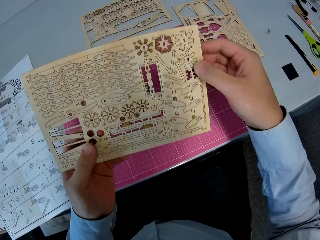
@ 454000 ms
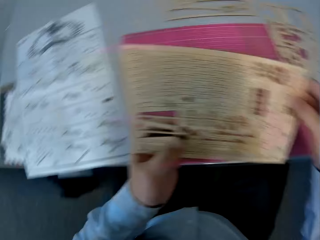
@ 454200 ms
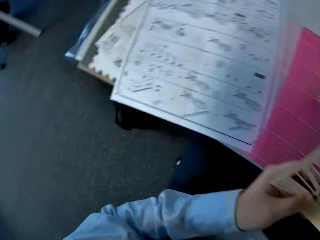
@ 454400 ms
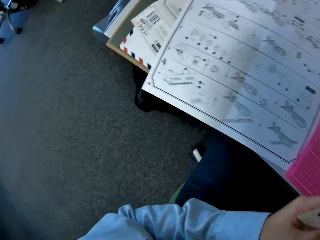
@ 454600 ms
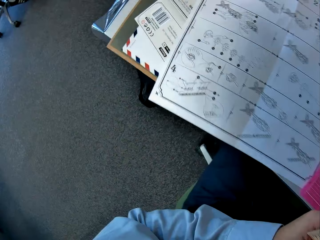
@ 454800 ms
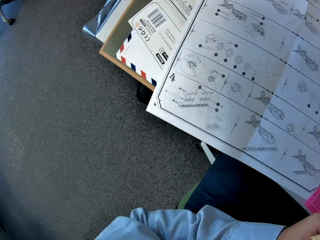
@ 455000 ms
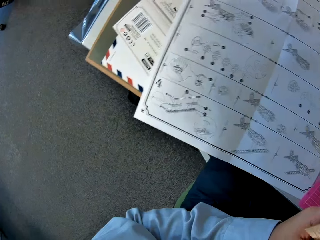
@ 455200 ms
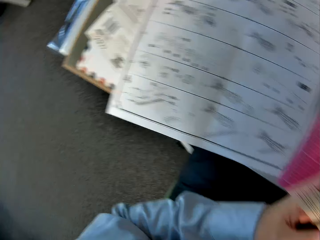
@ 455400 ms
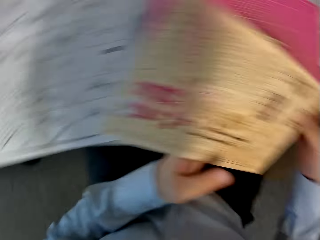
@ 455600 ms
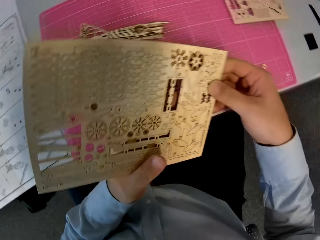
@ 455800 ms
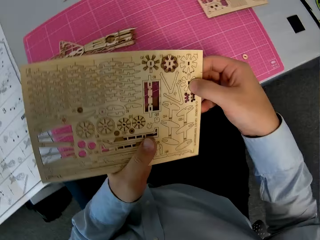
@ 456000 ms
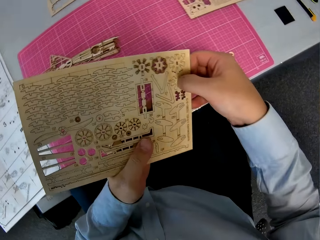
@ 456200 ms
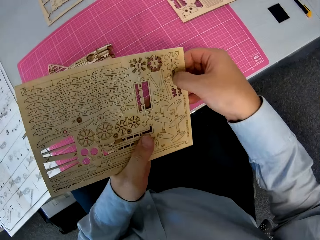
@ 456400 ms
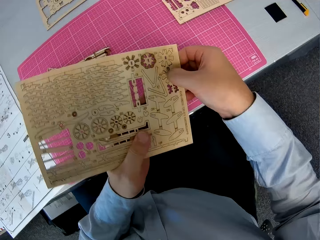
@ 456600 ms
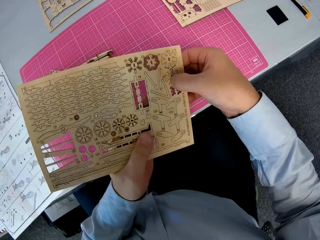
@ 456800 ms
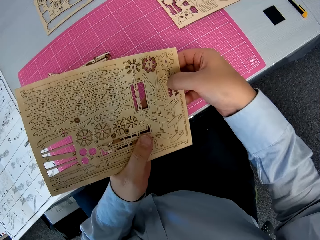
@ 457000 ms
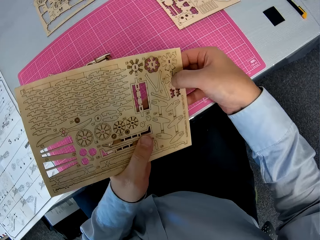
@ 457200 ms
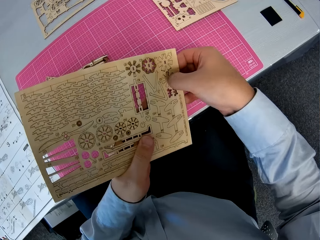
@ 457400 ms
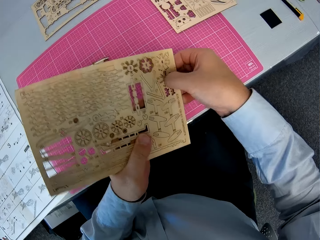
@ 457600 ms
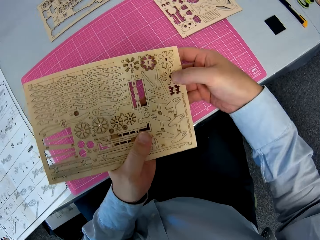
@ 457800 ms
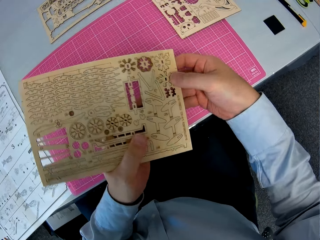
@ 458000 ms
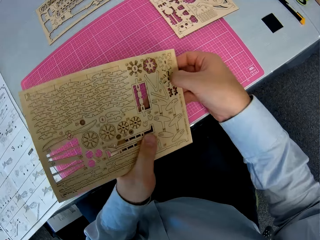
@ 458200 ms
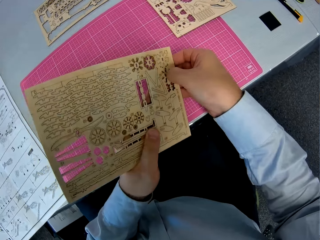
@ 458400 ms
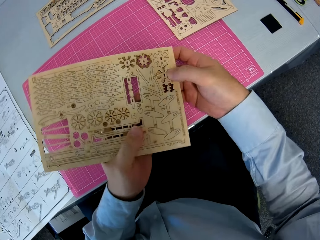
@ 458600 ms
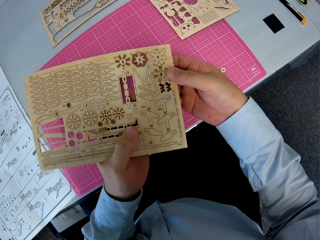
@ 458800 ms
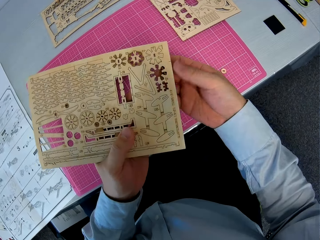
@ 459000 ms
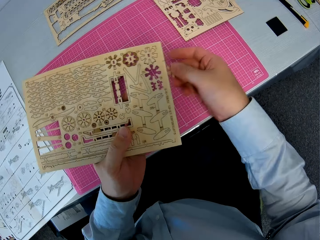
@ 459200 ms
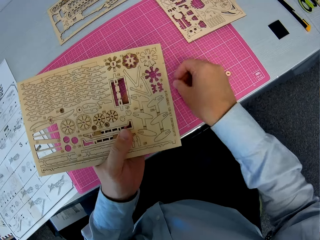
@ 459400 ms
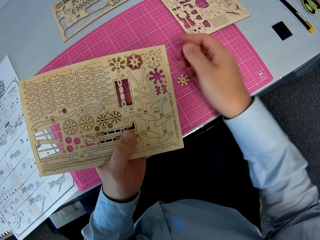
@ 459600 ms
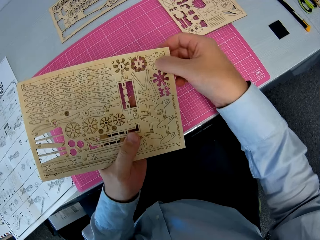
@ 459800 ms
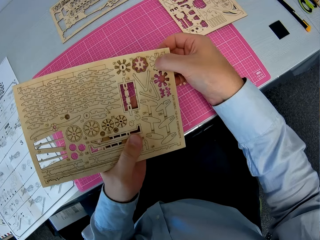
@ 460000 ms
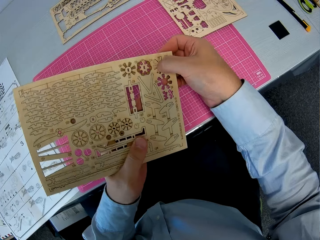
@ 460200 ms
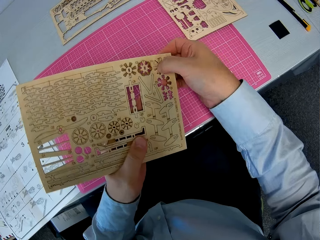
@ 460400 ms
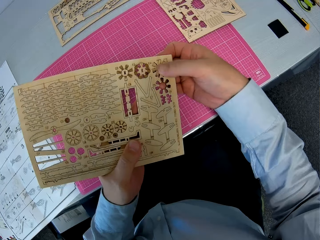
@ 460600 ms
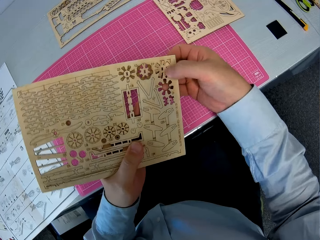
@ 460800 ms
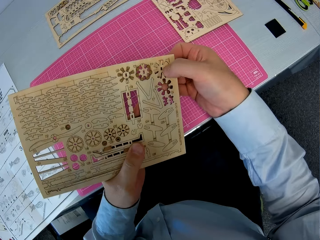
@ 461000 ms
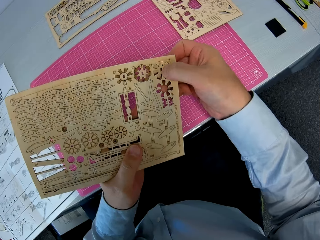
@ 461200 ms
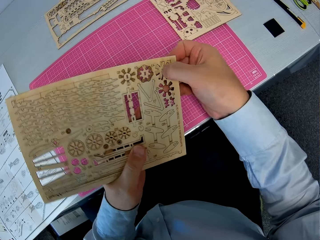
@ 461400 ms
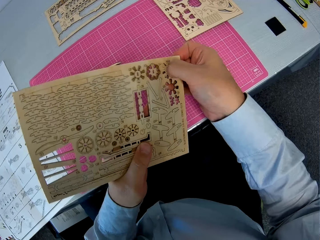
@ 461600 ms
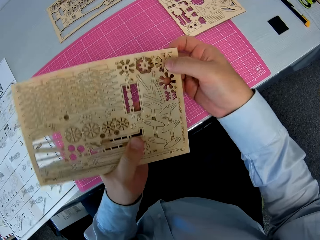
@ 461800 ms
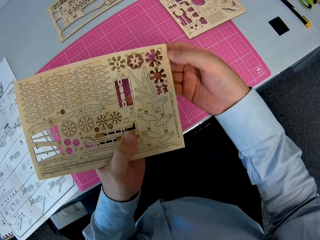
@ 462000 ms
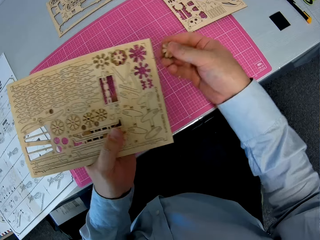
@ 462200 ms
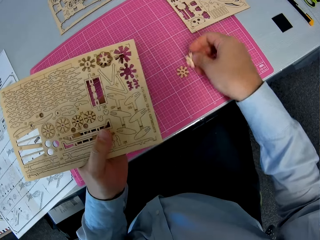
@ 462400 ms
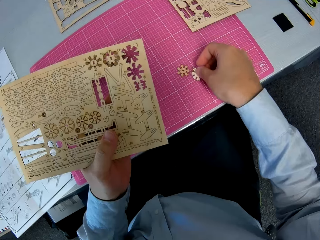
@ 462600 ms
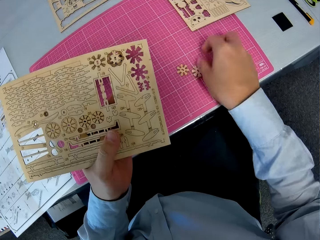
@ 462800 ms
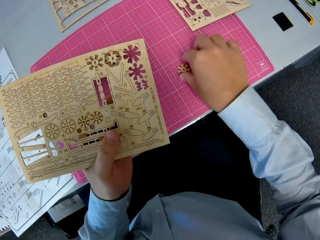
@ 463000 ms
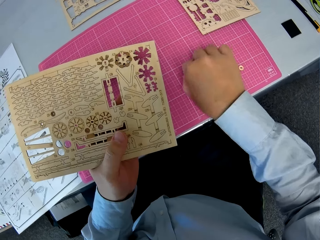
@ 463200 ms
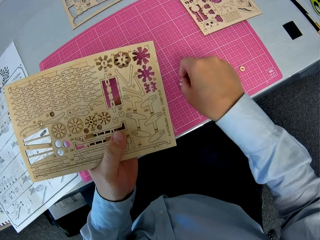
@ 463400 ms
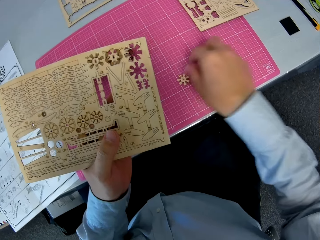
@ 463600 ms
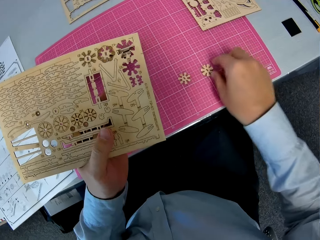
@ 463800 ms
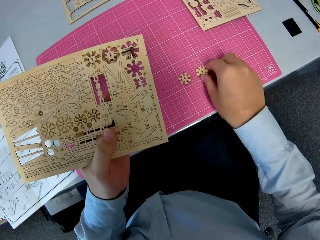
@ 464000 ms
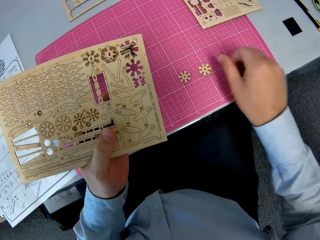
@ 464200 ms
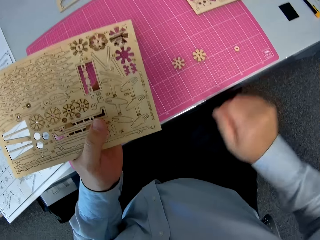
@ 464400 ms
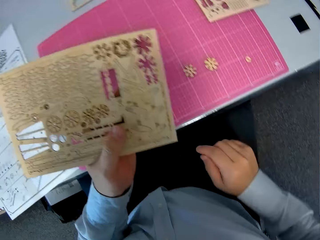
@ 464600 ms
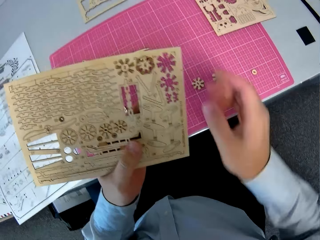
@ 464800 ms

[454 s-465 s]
The camera wearer turns around. He looks at the instructions booklet closely. He turns around. He detaches a wooden piece from the wooden sheet. He places the wooden piece on the cutting sheet. He detaches another wooden piece from the wooden sheet. He places the wooden piece on the cutting sheet. He arranges pieces of wood on the table. He touches two wooden pieces on the cutting sheet with his right hand.

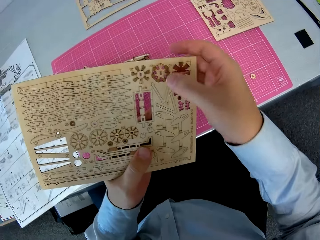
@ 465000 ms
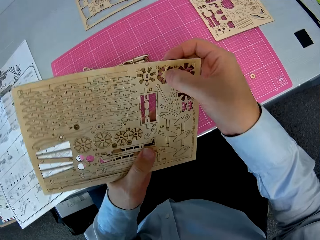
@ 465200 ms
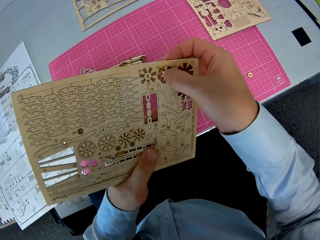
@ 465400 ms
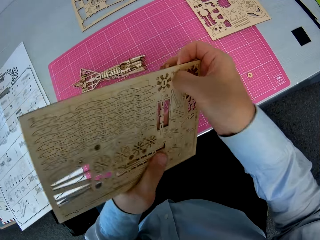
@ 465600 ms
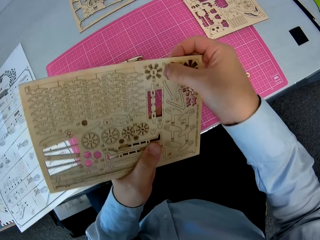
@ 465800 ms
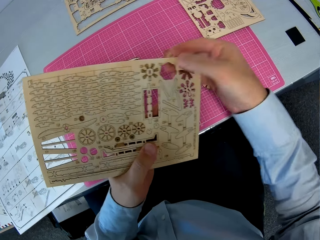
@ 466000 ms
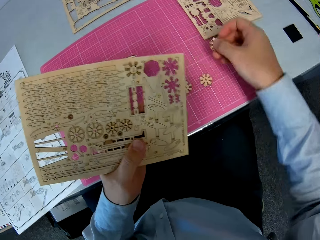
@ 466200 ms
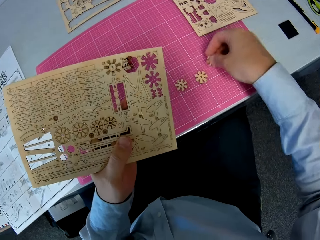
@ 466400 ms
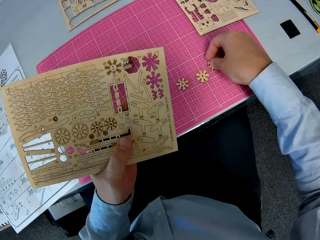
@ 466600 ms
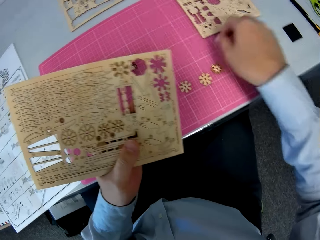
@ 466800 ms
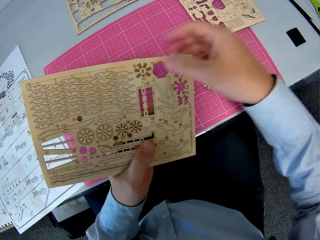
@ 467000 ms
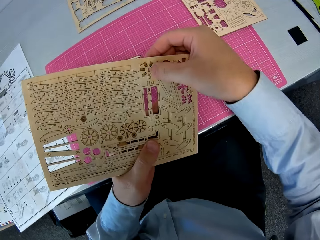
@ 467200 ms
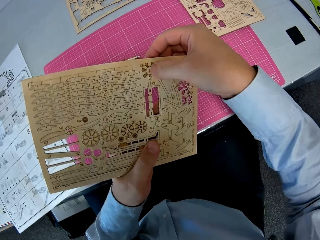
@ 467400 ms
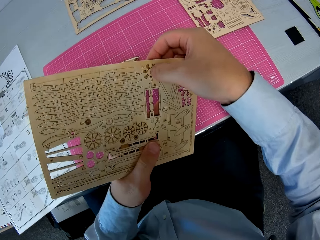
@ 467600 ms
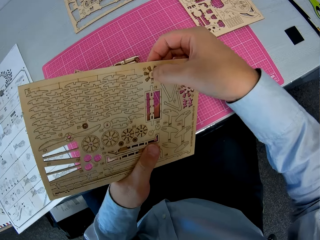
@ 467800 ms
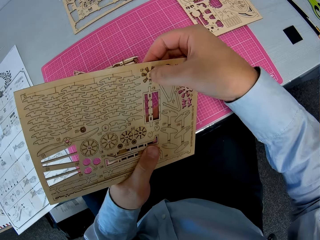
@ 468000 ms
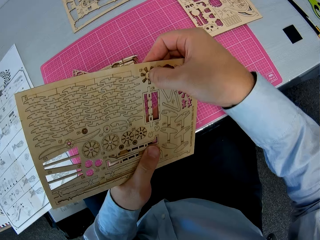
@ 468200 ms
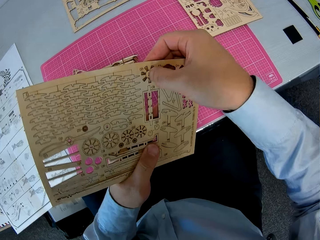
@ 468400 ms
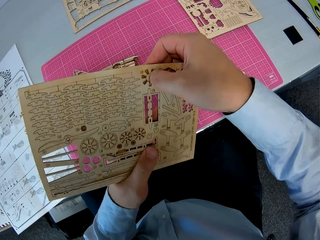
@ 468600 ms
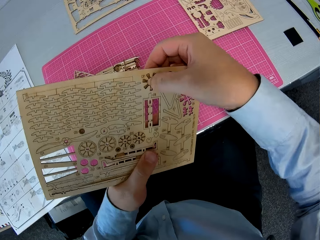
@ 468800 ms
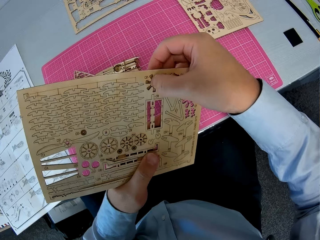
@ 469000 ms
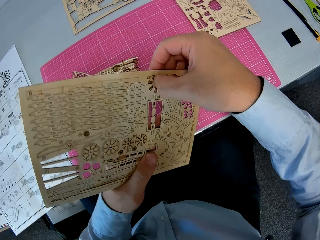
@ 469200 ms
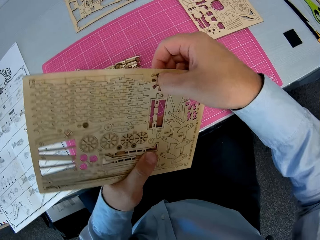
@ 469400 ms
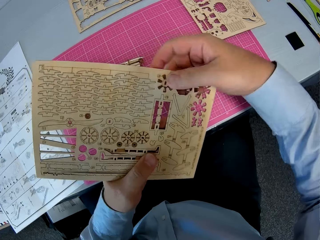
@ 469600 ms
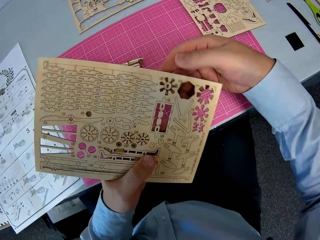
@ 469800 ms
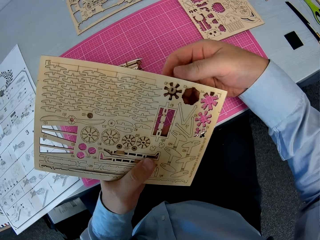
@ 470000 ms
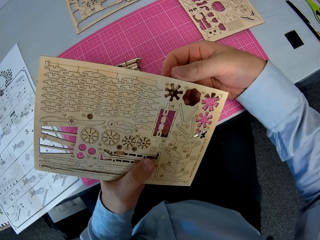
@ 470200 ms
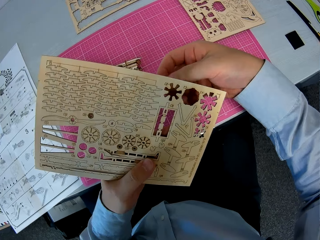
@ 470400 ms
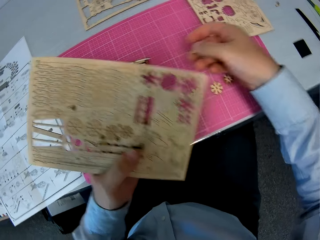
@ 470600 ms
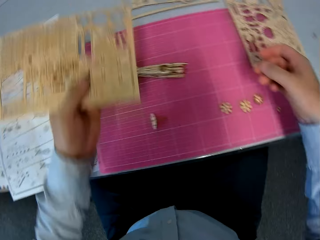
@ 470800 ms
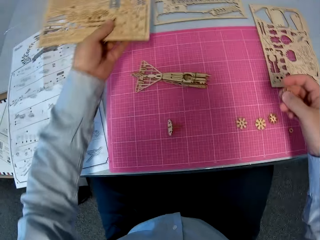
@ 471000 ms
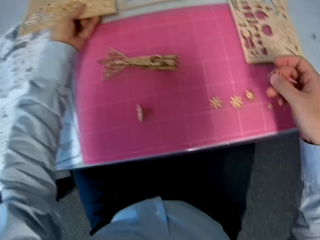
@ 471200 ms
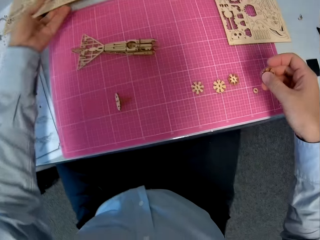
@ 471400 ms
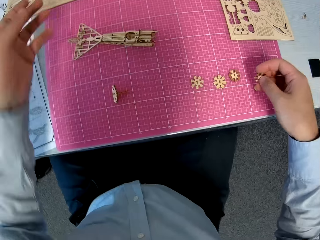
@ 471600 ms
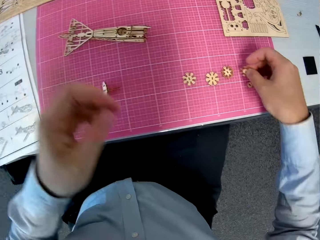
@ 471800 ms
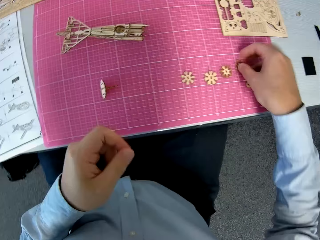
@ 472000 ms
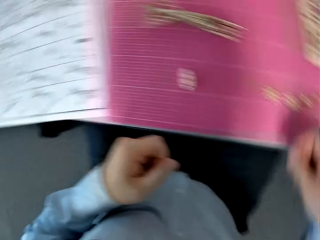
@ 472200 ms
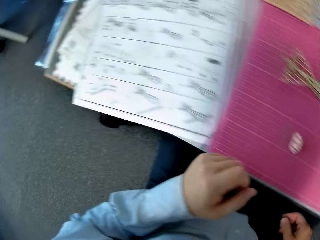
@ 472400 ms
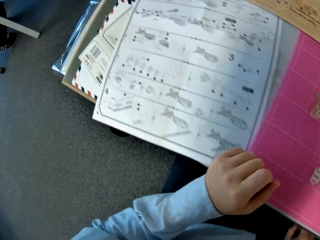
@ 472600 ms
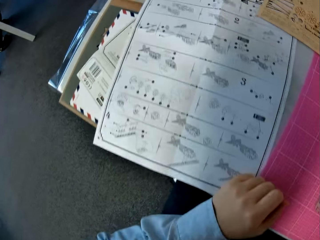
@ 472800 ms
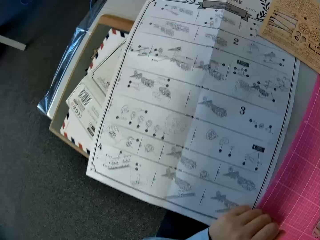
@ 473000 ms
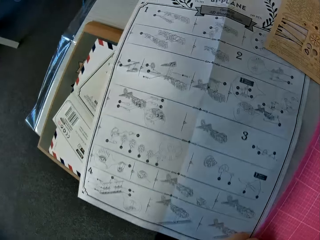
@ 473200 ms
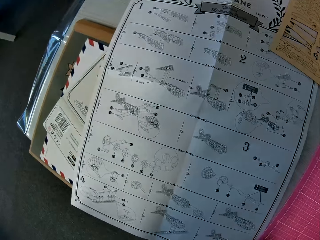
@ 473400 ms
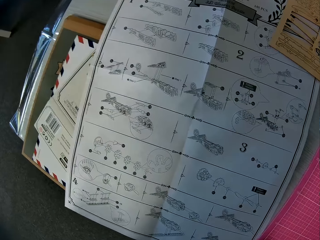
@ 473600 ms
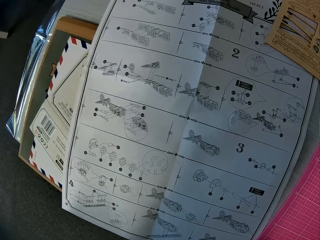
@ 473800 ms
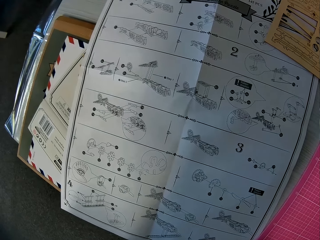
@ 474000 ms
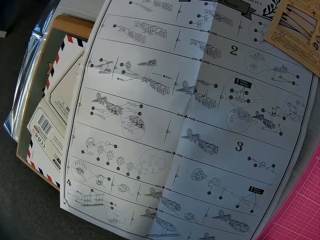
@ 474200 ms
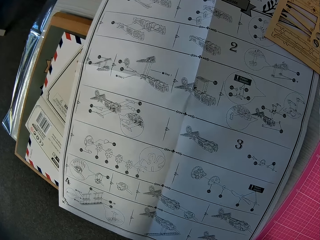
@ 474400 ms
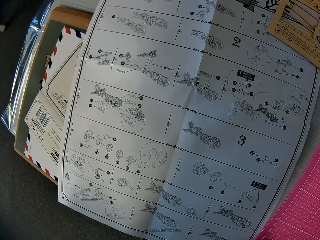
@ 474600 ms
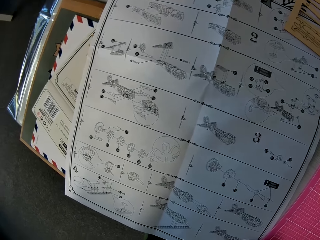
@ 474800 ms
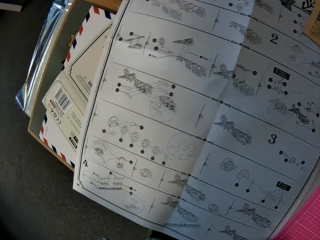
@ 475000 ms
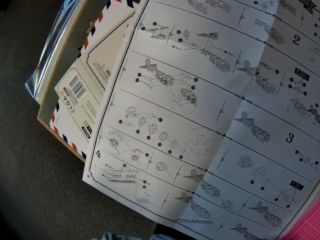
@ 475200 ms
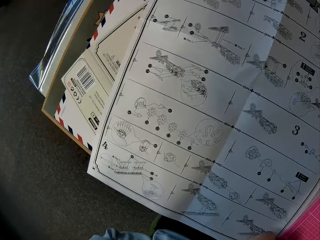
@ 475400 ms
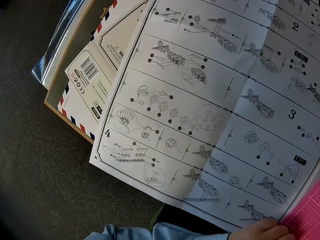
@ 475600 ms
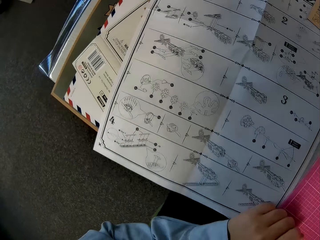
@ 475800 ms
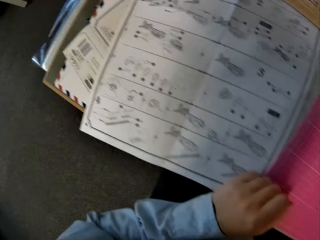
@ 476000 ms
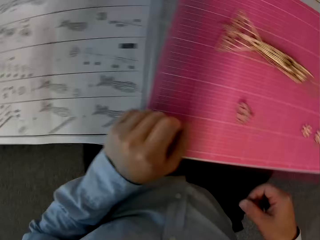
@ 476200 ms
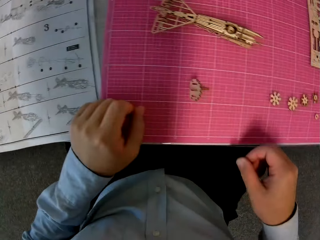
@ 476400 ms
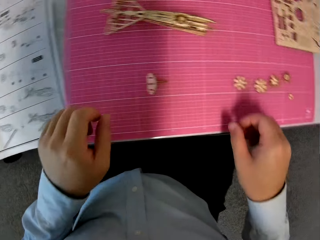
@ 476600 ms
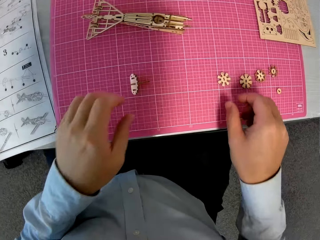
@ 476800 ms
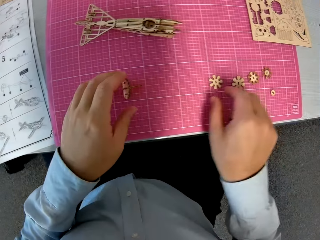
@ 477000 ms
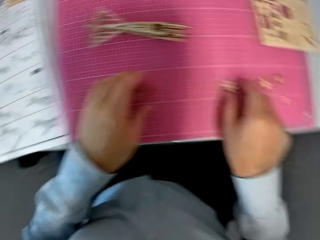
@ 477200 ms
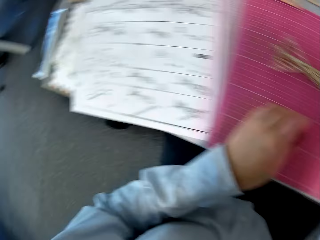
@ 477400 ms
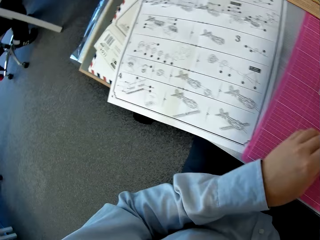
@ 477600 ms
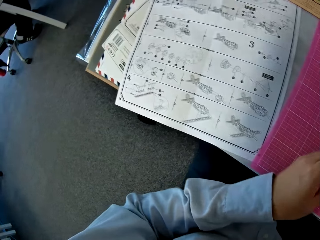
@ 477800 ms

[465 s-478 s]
The camera wearer detaches another wooden piece from the wooden sheet. He places the wooden piece on the cutting sheet. He detaches another wooden piece from the wooden sheet. He places the wooden sheet on the table and the instruction manual. He places the wooden piece on the cutting sheet. He turns around. He looks at the instructions booklet closely. He turns around. He picks up the attached wooden pieces from the cutting sheet with his left hand and picks up a wooden piece from the cutting sheet with his right hand. He looks at the instruction manual. He turns around.
